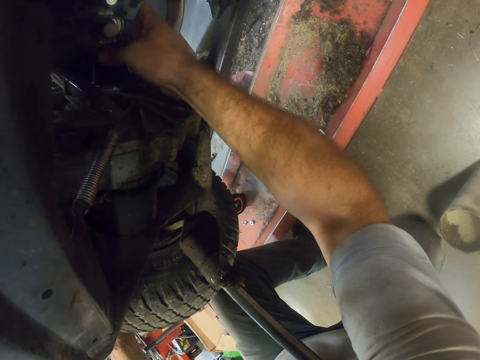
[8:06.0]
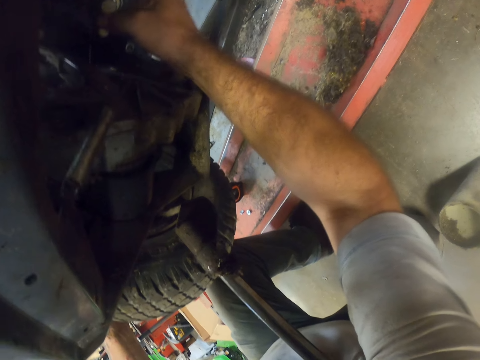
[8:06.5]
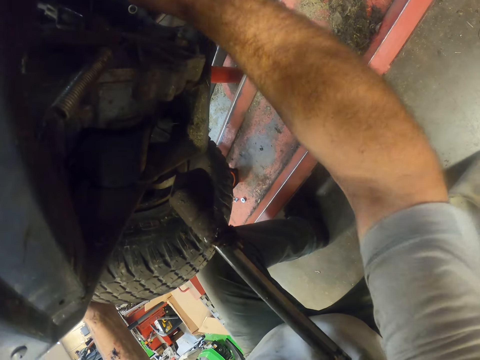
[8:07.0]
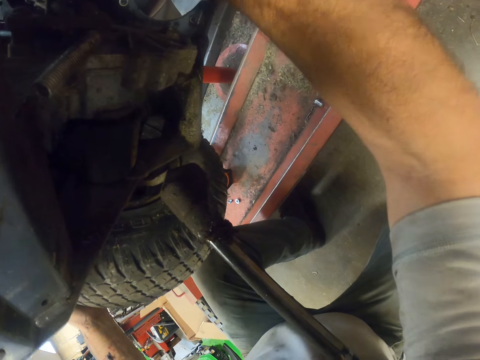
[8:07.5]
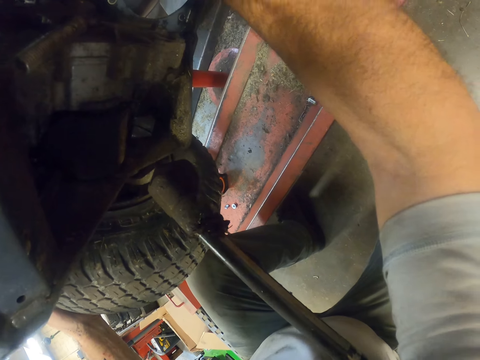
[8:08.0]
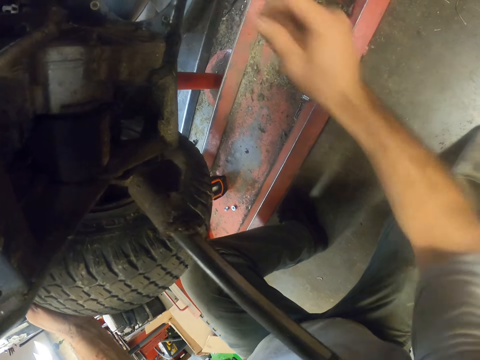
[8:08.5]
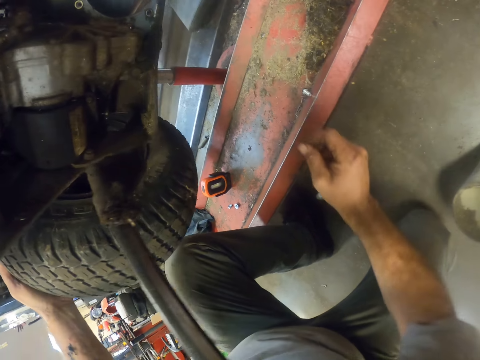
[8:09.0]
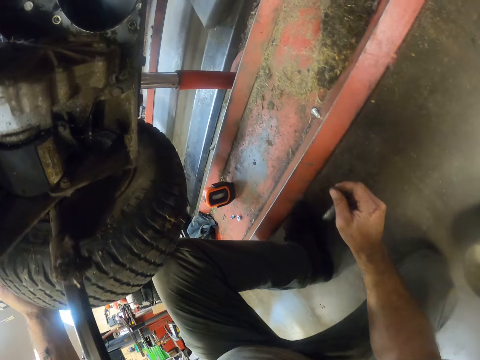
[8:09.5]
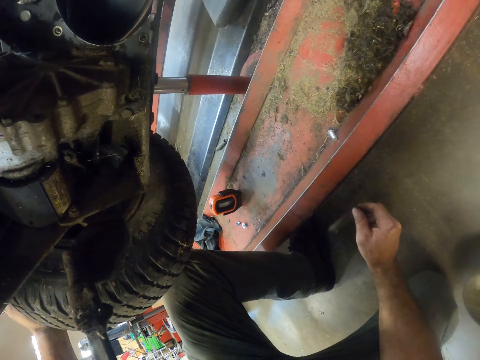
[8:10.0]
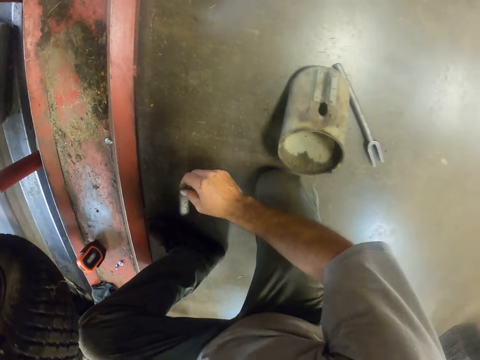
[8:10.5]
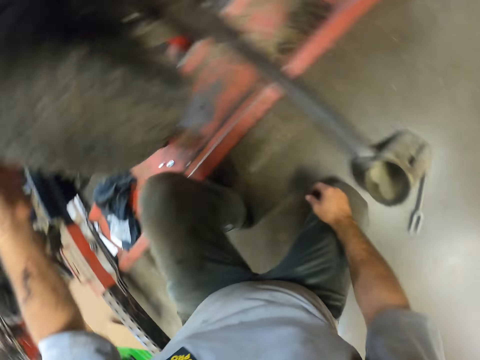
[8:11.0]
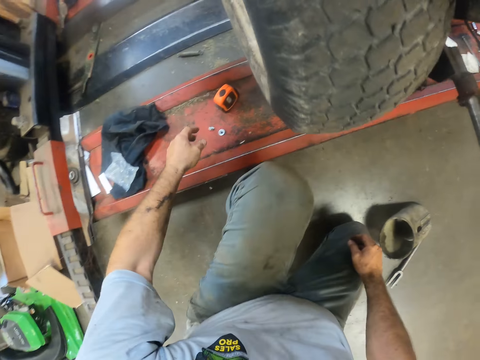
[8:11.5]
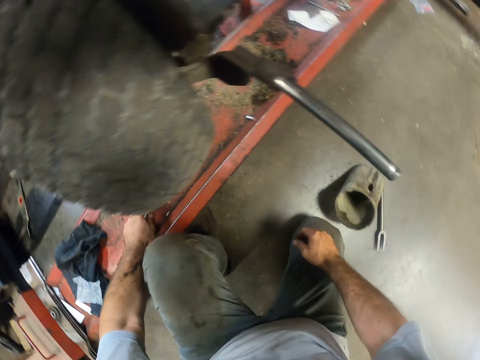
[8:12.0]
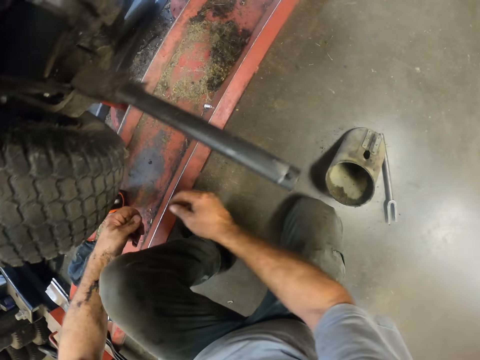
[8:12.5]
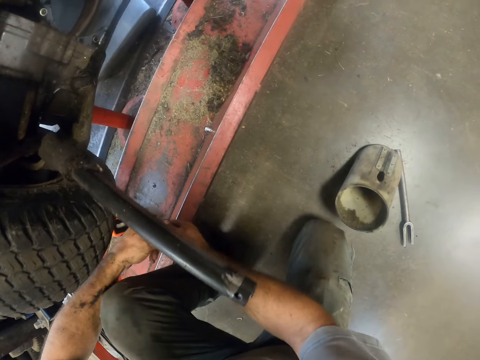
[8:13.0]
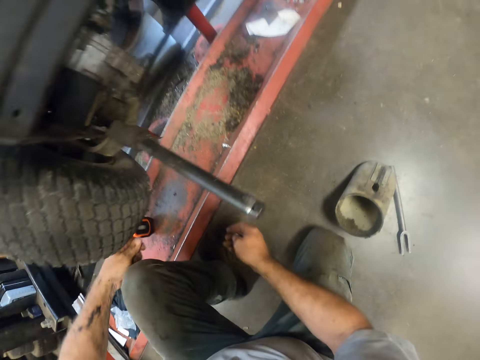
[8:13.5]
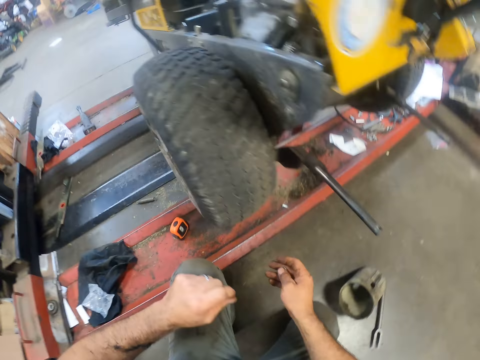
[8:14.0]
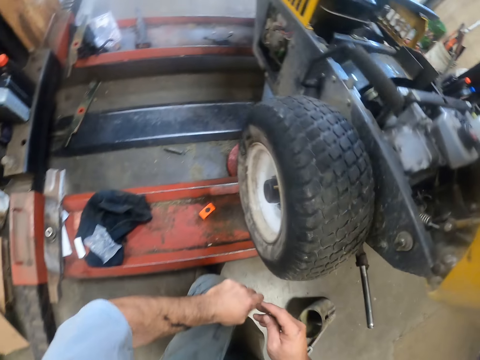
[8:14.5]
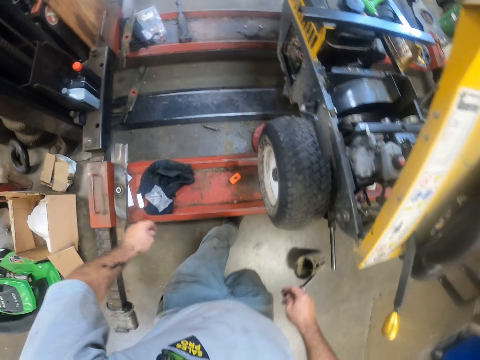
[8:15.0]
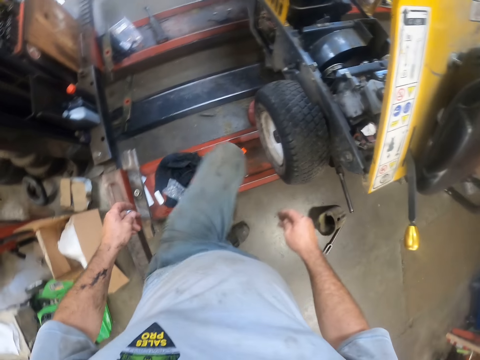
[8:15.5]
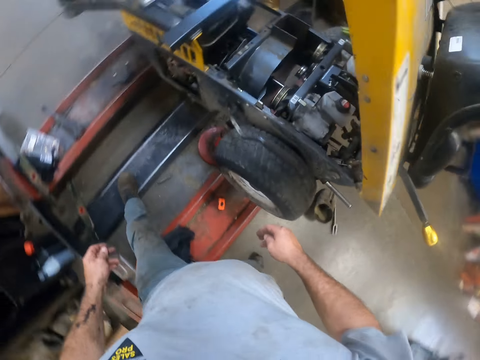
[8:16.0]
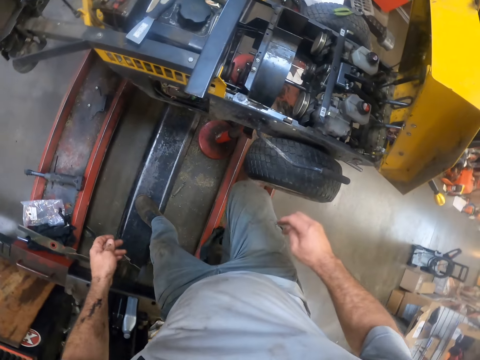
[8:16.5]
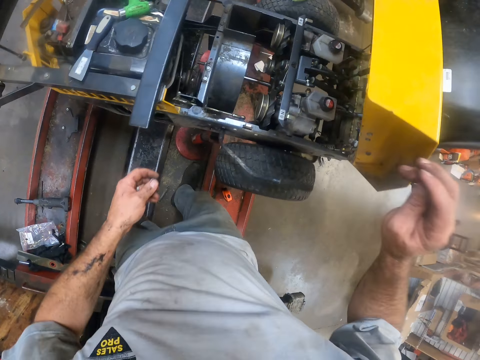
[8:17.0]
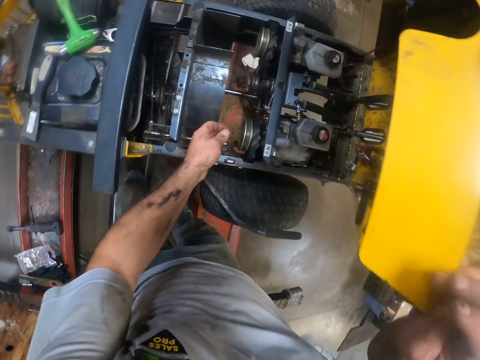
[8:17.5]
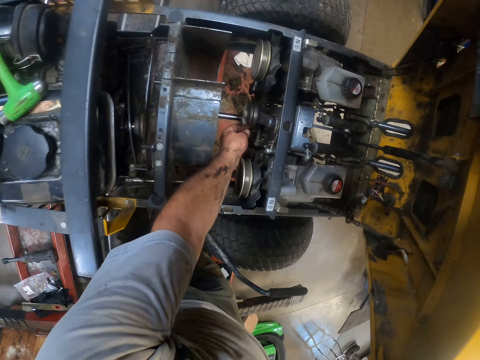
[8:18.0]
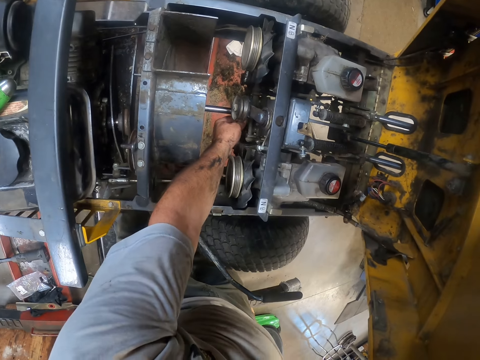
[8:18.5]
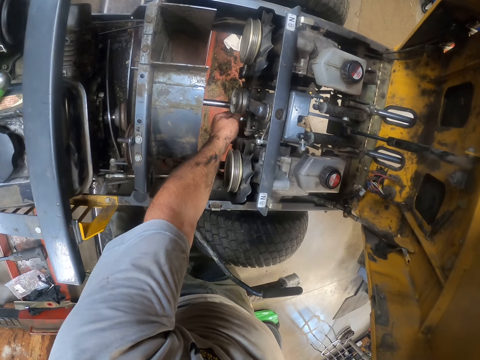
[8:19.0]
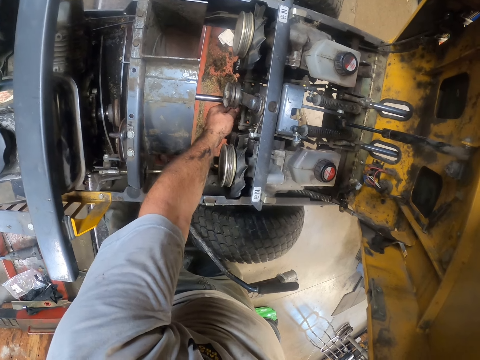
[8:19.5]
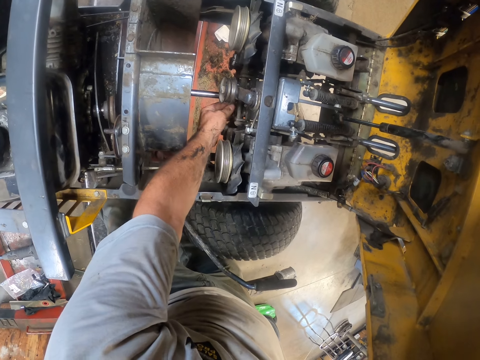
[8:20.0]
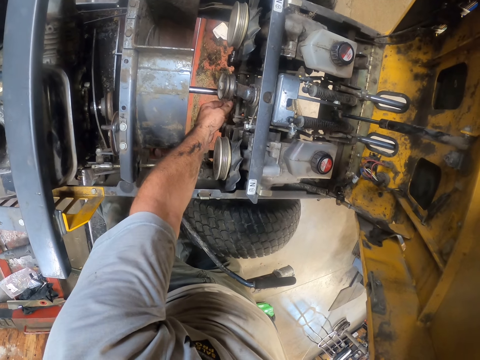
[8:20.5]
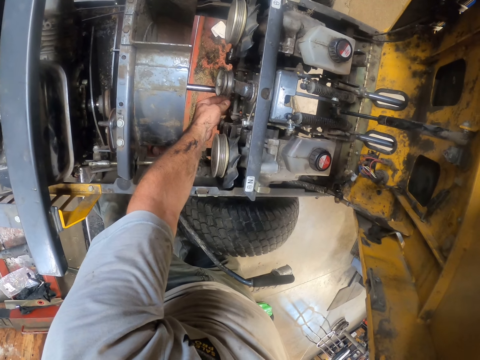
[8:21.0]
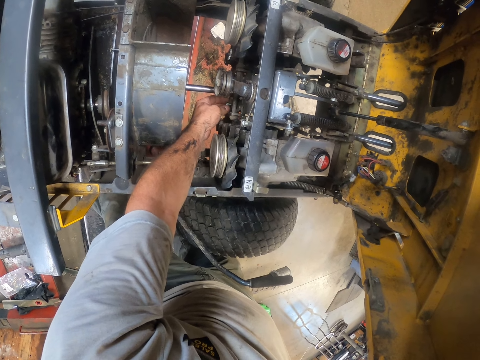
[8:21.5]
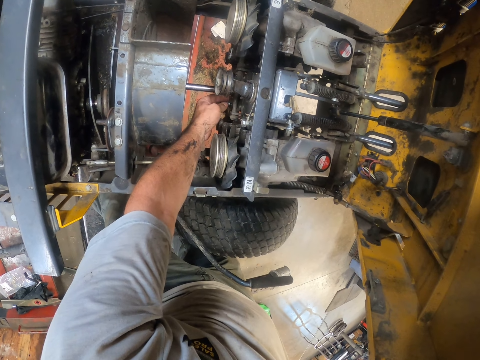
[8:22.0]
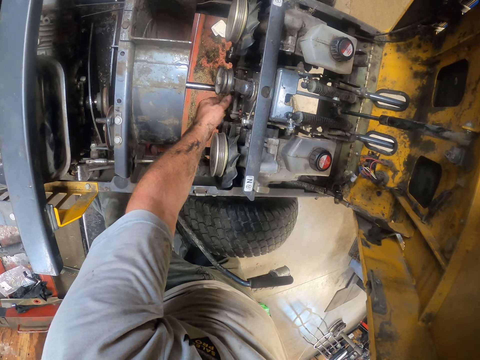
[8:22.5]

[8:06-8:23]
The camera wearer moves his hand. He looks around. He picks the bolt. He stands up from the stoop position. He looks around. He walks around. He rests his right hand on the hood of the lawn mower. He repairs the lawn mower. He attaches the screw to the engine with his left hand.

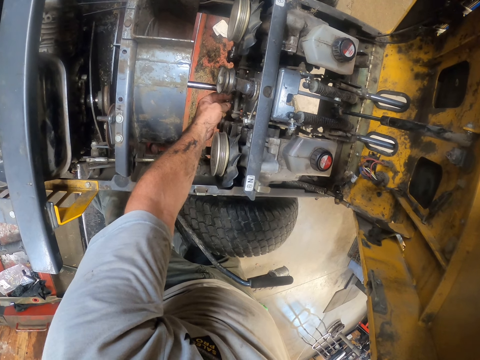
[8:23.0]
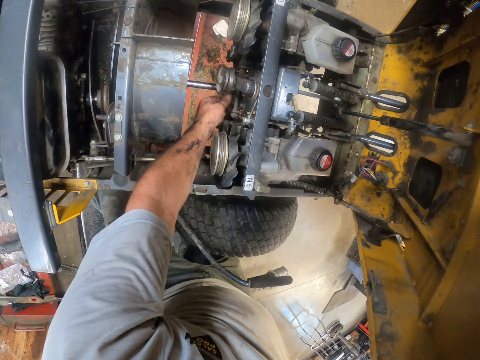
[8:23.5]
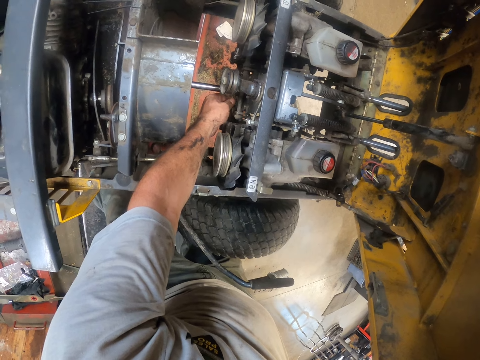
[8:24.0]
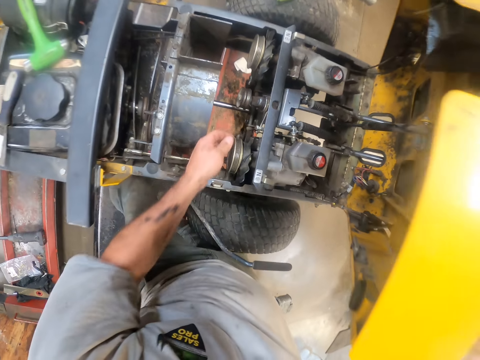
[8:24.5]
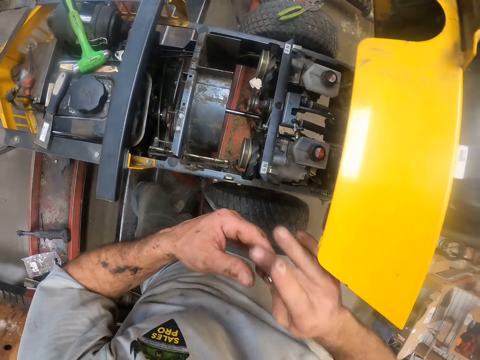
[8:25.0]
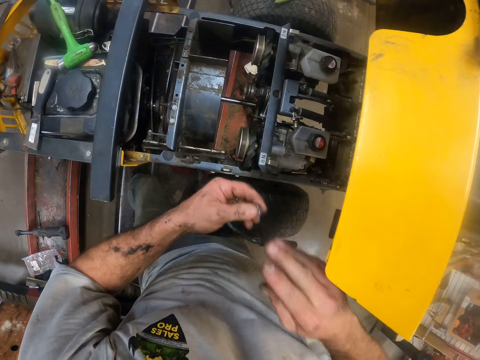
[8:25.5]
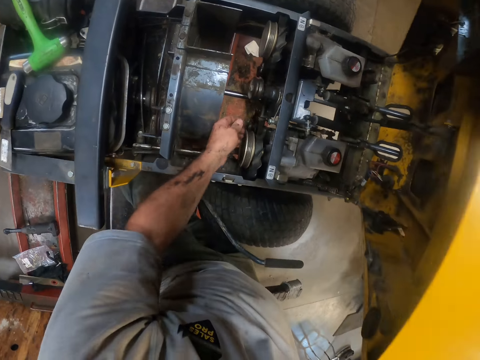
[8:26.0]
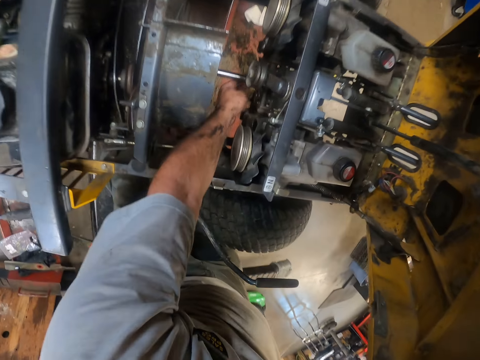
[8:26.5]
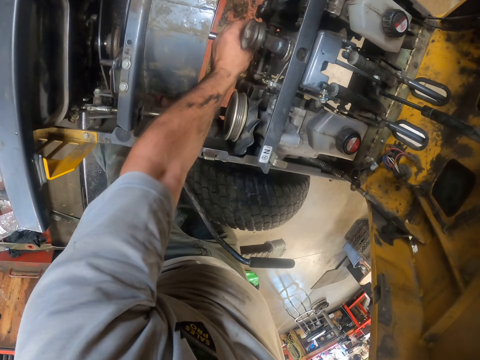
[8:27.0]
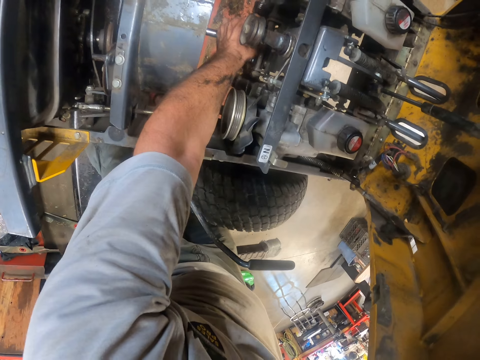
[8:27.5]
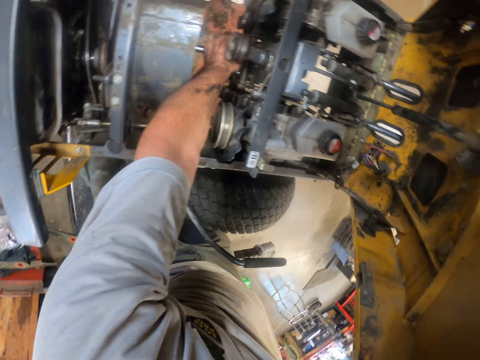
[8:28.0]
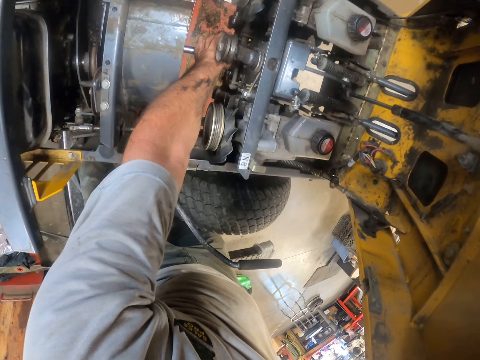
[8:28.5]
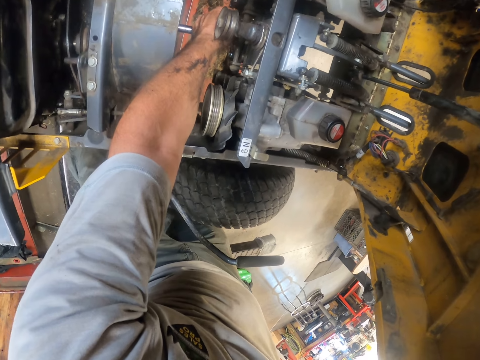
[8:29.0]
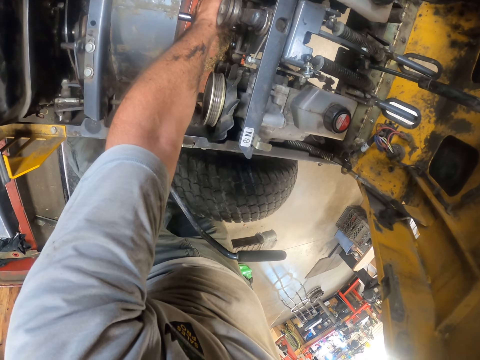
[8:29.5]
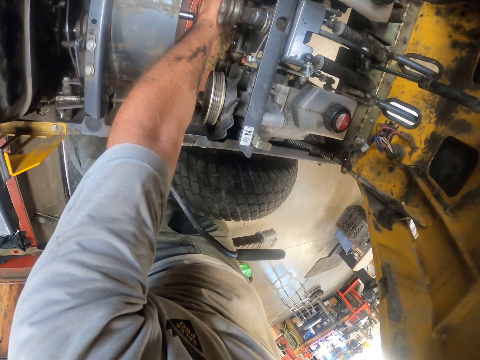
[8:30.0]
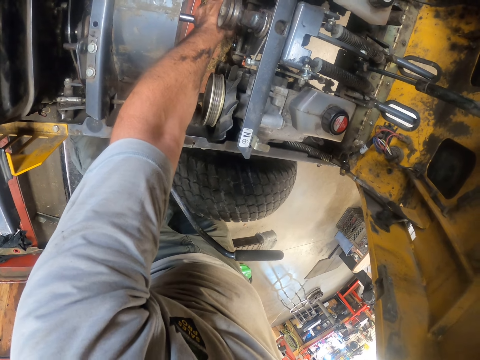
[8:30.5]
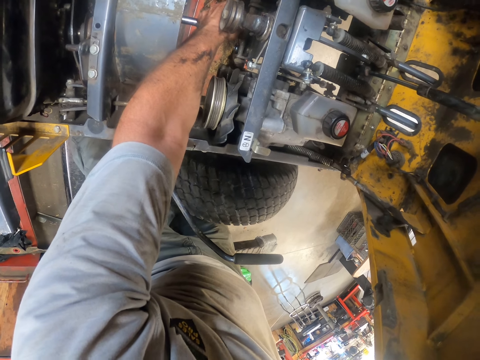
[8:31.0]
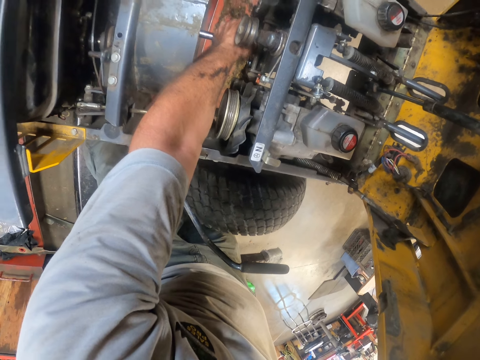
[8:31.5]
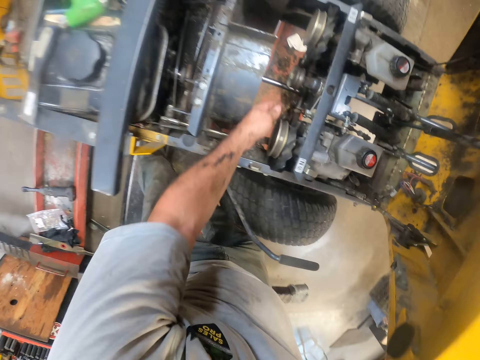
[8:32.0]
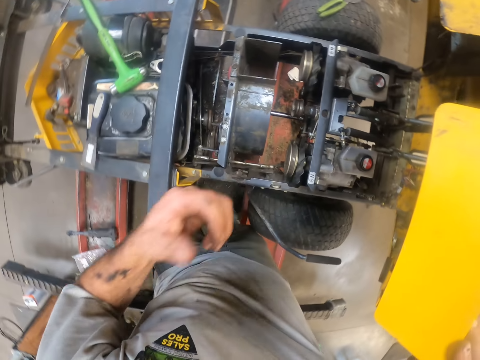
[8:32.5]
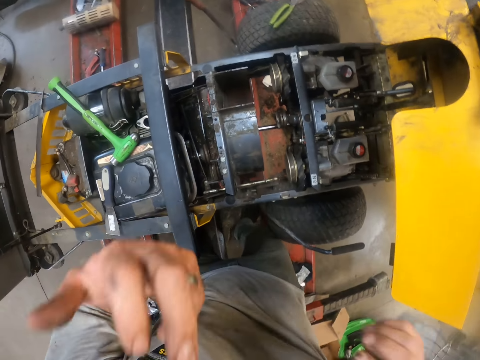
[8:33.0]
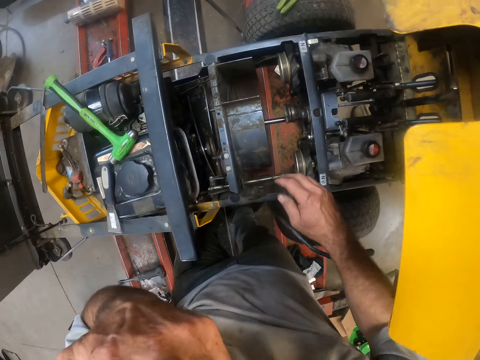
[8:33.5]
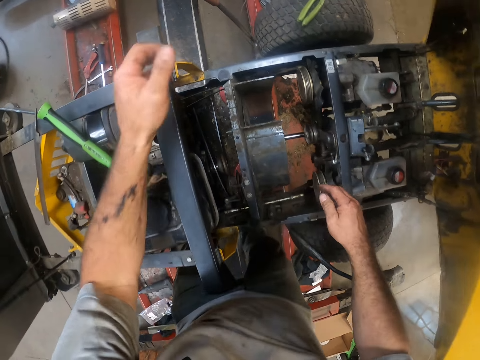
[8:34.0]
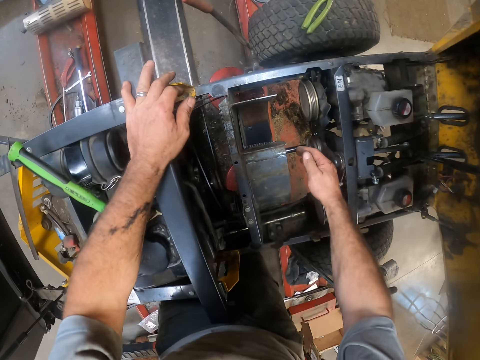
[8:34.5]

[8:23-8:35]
The camera wearer moves his hand. He repairs the lawn mower. He moves his hand. He scratches his face with his left hand.
